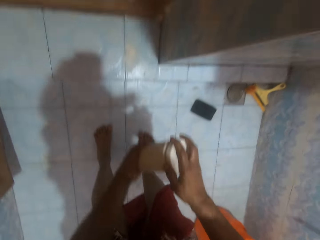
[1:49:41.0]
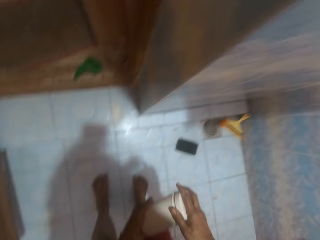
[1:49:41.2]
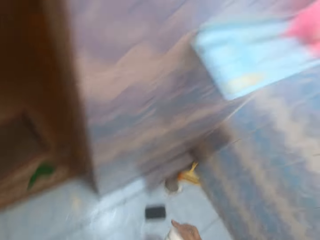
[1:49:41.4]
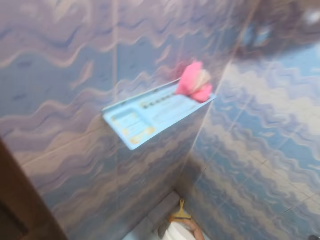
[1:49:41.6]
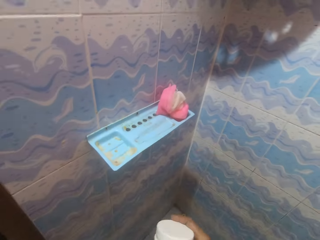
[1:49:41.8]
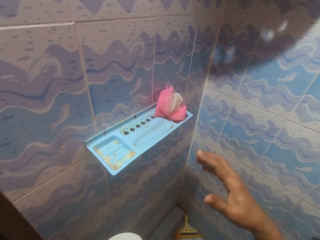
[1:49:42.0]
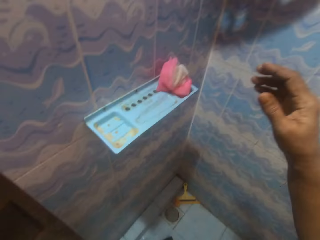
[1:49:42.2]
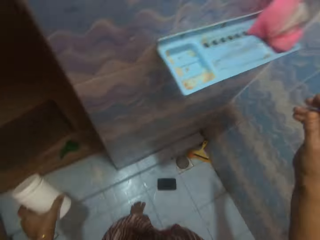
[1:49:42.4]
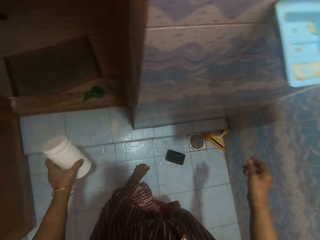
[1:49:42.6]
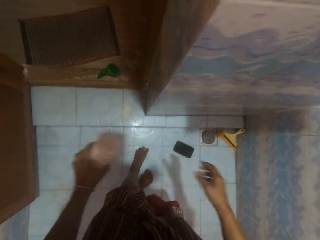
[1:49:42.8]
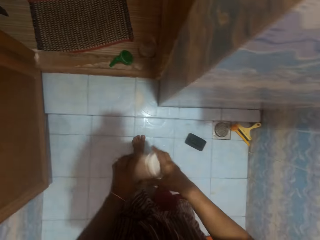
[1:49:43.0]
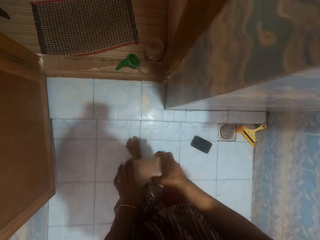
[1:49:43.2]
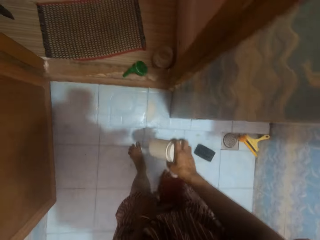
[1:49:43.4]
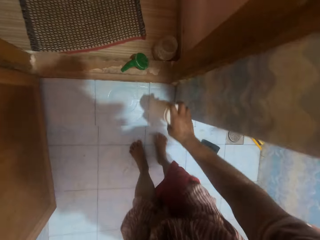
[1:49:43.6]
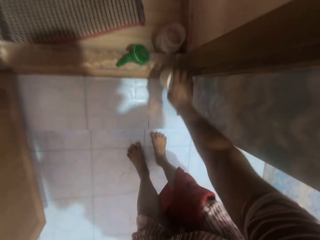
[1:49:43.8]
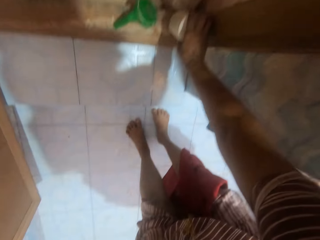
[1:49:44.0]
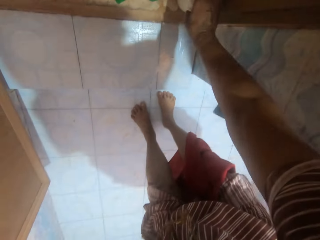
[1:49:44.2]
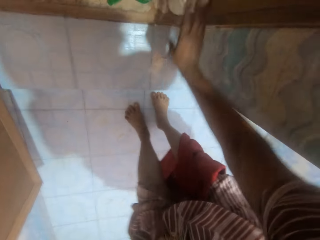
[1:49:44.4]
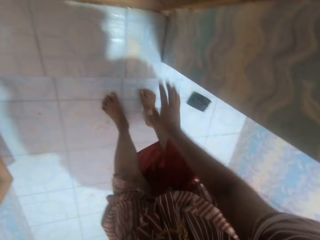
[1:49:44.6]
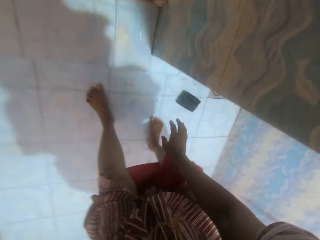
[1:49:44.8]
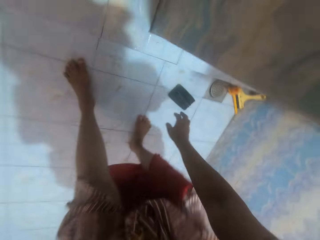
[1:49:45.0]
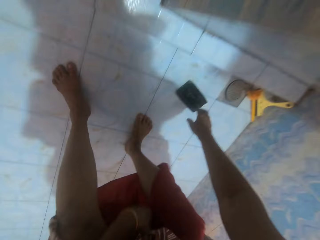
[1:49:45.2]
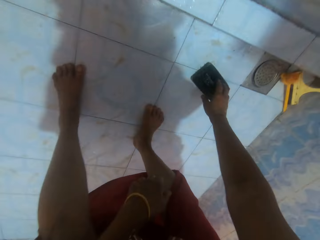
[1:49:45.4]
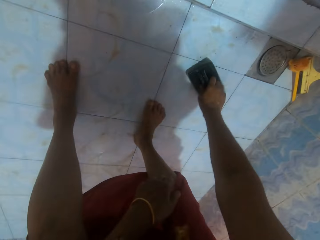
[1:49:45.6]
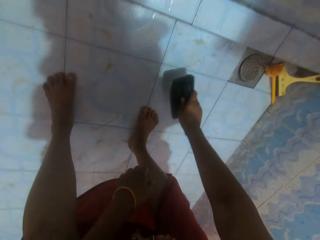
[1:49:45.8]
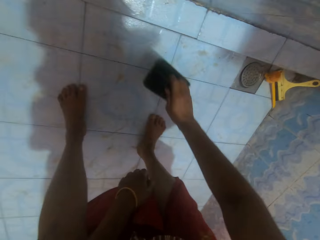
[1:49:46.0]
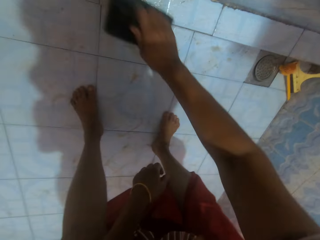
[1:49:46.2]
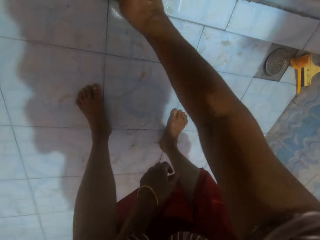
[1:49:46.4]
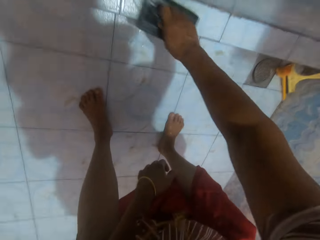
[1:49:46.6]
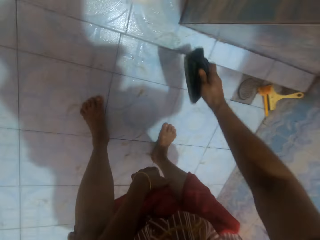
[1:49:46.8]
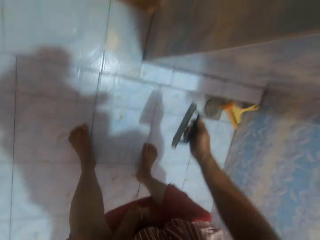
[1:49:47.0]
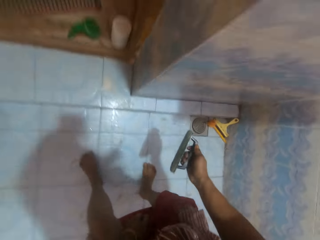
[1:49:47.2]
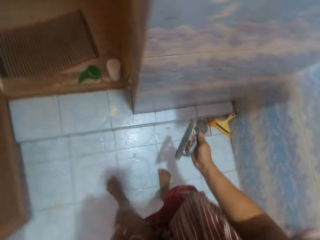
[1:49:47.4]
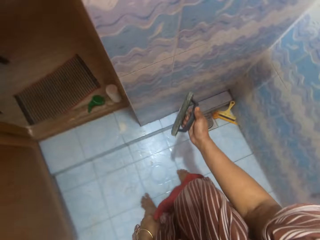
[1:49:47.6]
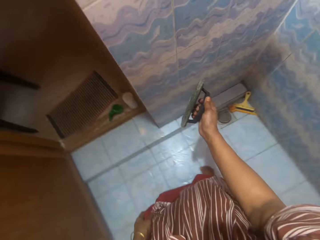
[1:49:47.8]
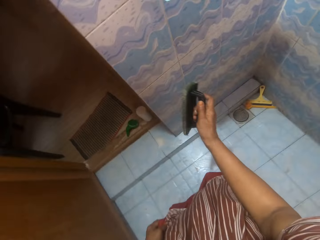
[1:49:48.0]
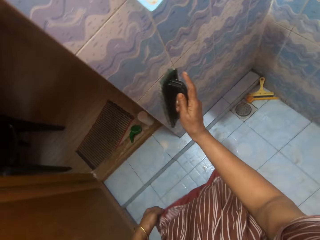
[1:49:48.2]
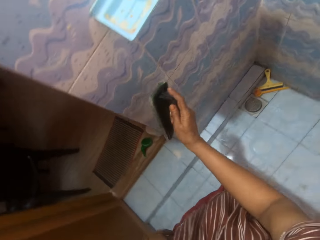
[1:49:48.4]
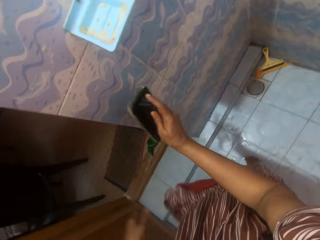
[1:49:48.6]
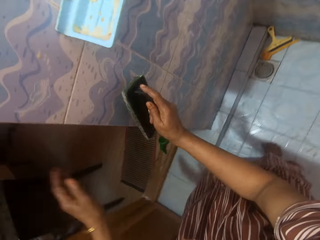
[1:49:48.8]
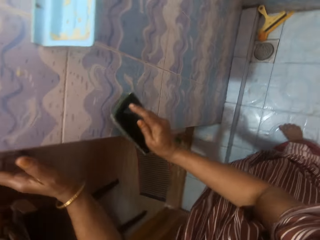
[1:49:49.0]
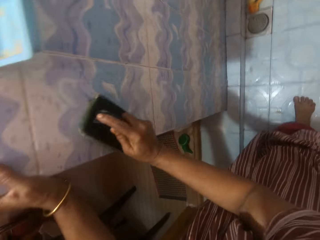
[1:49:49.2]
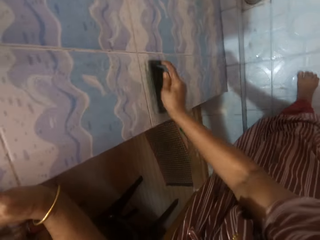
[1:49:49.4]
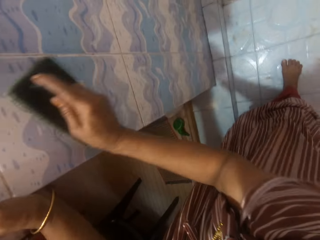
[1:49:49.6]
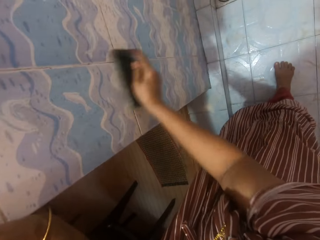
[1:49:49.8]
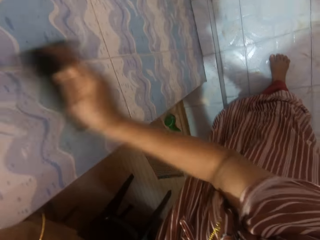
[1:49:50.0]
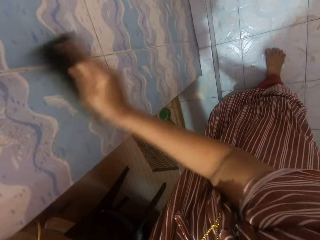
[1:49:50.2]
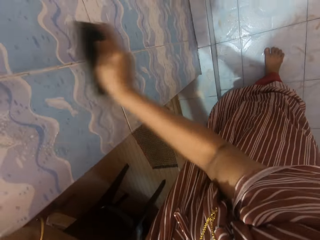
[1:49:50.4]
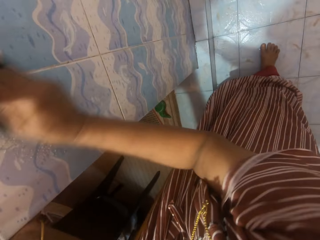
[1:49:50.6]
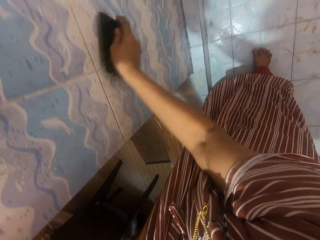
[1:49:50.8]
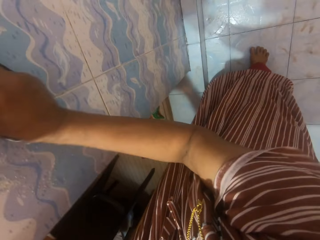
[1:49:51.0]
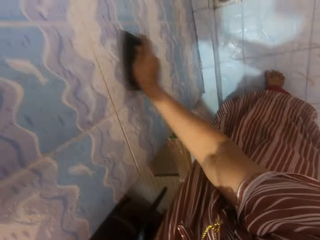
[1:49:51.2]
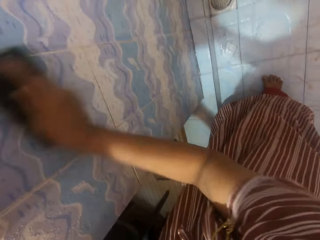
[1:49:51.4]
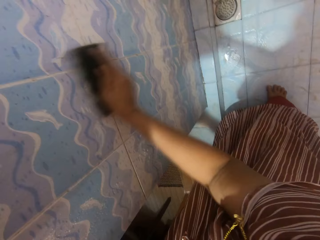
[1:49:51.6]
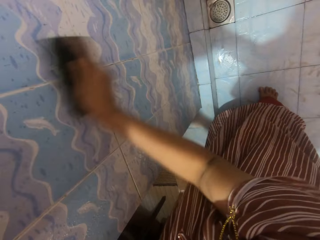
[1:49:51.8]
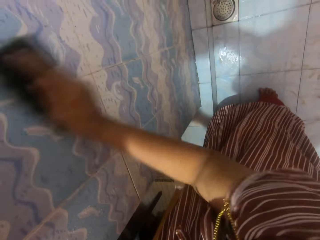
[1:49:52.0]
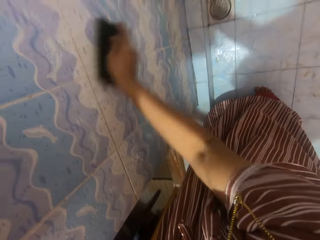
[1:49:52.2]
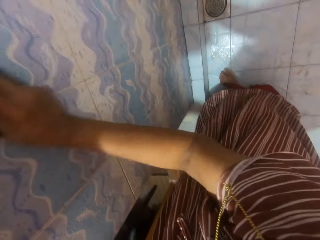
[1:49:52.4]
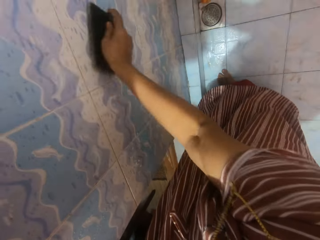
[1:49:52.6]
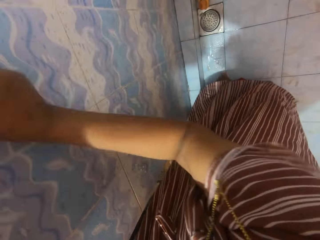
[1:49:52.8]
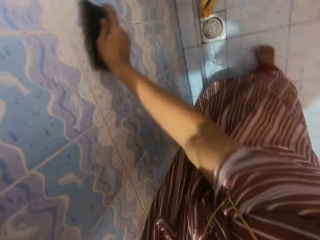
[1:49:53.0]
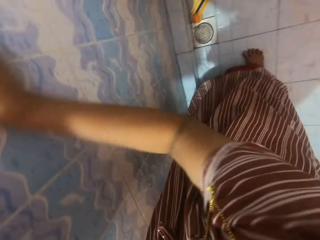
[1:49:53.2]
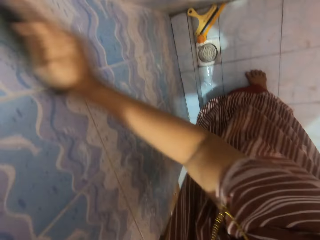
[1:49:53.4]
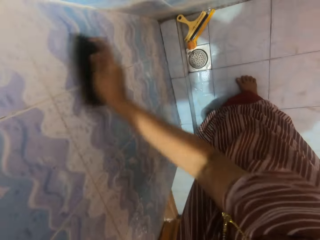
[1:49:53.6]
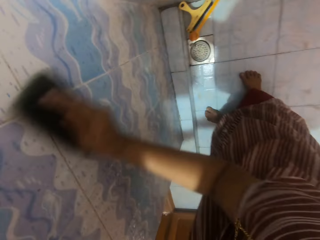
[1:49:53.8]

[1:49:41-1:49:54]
The camera wearer covers the white container. They converse with a man. They drop the white container by the edge of the bathroom entrance. They pick up the scrubbing brush from the bathroom floor. They place the scrubbing brush on the detergent by the edge of the bathroom and remove the scrubbing brush from the detergent. They rest their left hand by the wall. They scrub the bathroom wall with the scrubbing brush.

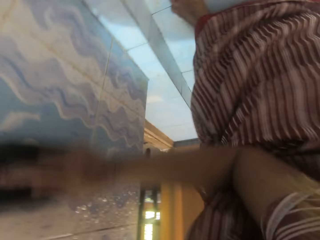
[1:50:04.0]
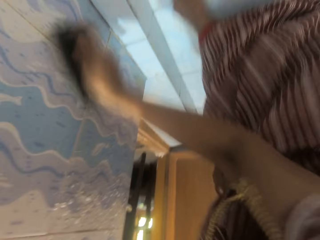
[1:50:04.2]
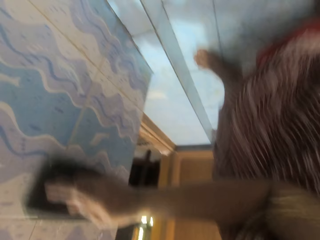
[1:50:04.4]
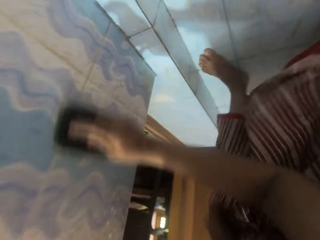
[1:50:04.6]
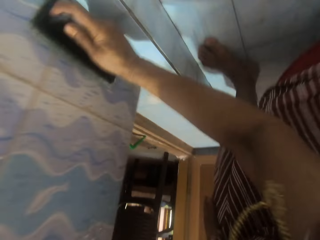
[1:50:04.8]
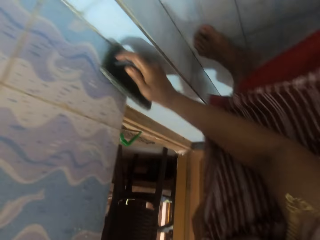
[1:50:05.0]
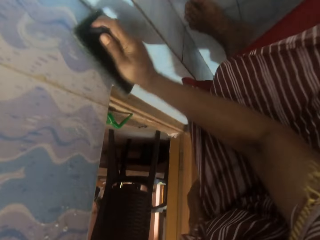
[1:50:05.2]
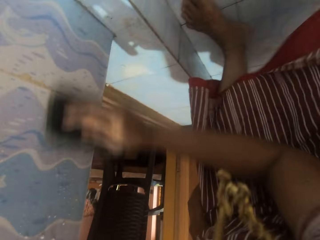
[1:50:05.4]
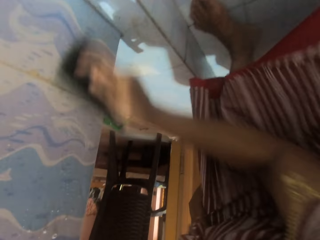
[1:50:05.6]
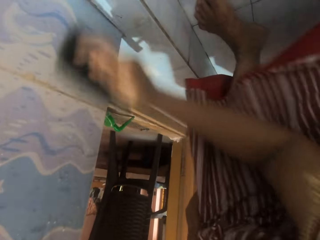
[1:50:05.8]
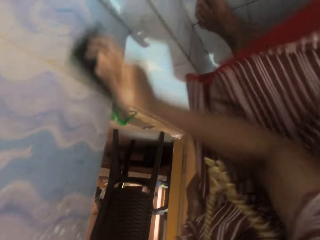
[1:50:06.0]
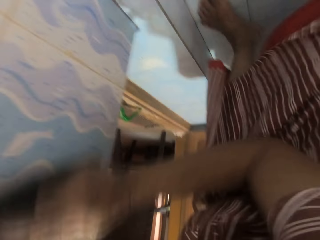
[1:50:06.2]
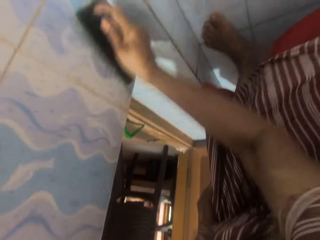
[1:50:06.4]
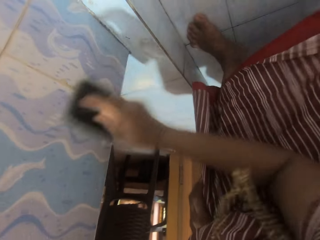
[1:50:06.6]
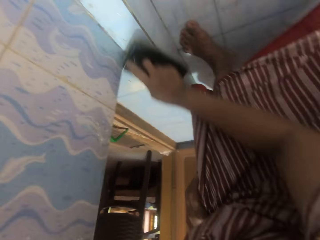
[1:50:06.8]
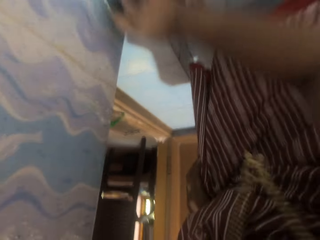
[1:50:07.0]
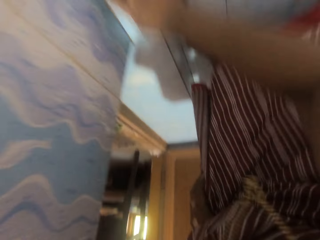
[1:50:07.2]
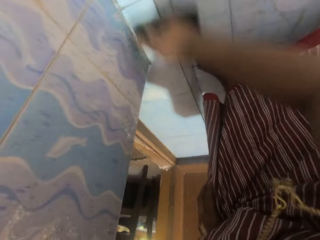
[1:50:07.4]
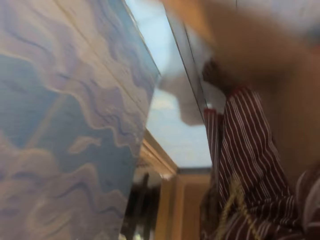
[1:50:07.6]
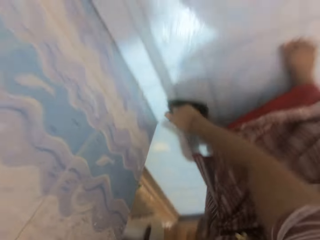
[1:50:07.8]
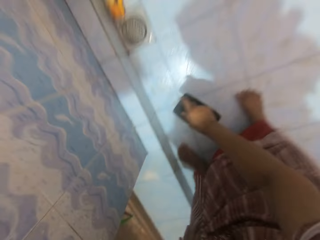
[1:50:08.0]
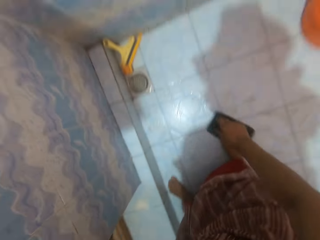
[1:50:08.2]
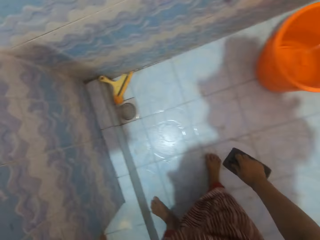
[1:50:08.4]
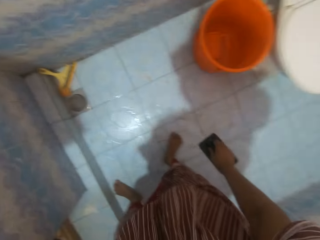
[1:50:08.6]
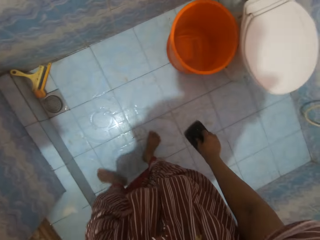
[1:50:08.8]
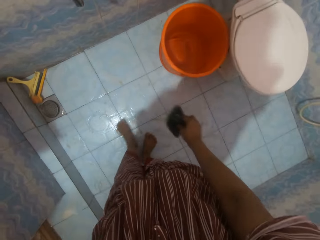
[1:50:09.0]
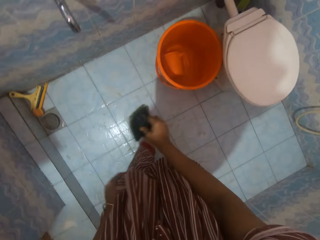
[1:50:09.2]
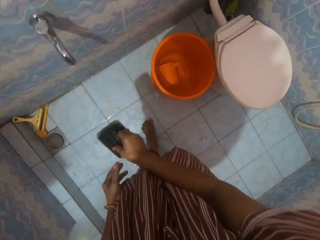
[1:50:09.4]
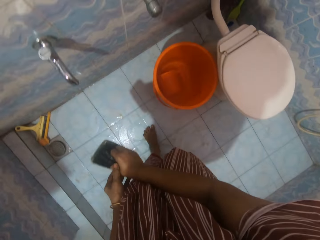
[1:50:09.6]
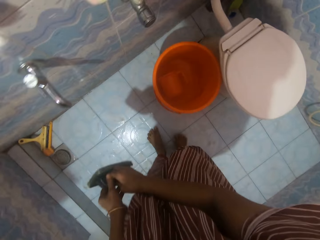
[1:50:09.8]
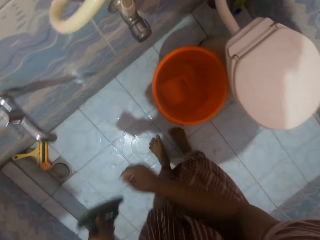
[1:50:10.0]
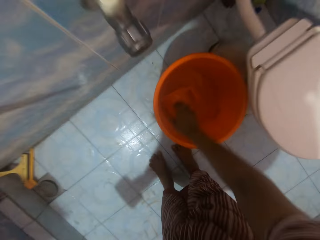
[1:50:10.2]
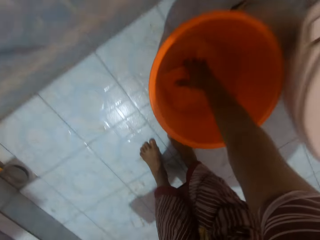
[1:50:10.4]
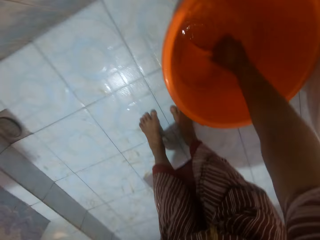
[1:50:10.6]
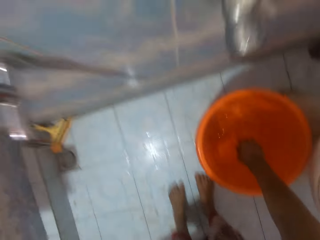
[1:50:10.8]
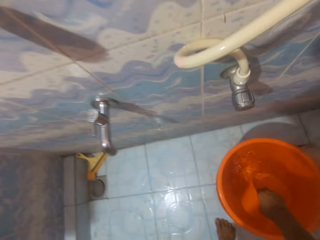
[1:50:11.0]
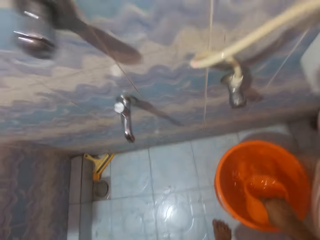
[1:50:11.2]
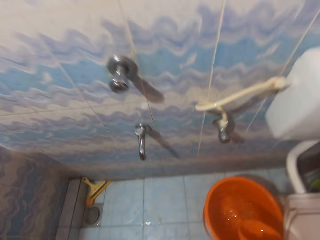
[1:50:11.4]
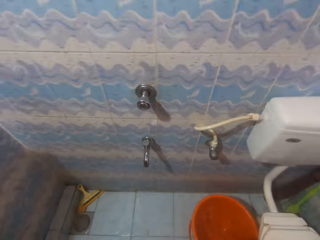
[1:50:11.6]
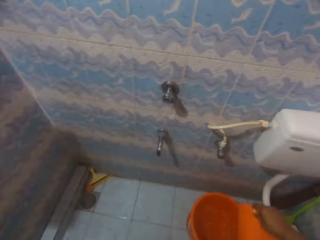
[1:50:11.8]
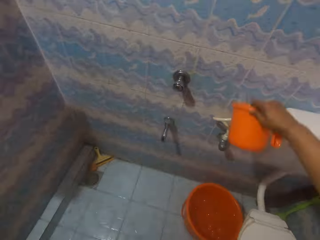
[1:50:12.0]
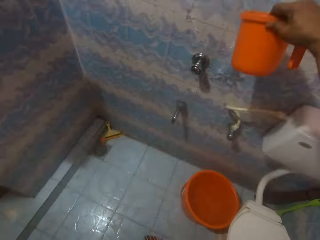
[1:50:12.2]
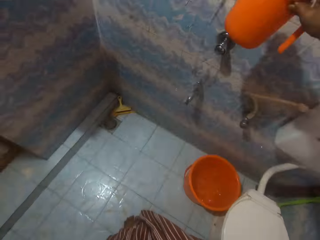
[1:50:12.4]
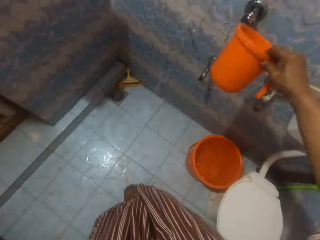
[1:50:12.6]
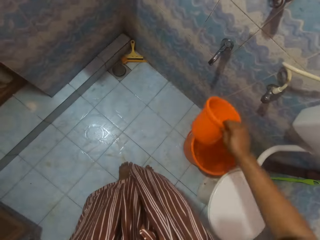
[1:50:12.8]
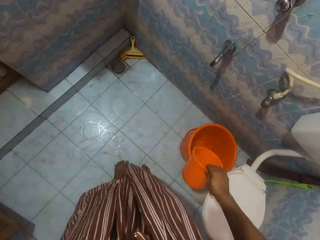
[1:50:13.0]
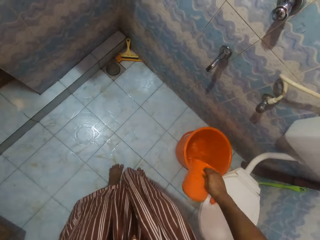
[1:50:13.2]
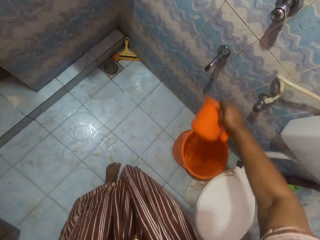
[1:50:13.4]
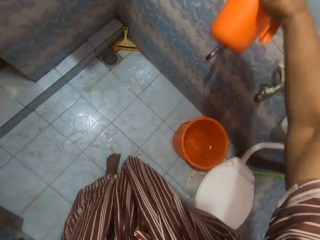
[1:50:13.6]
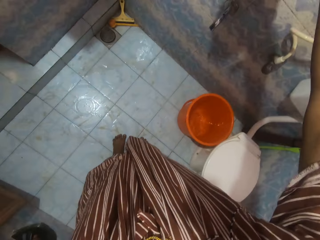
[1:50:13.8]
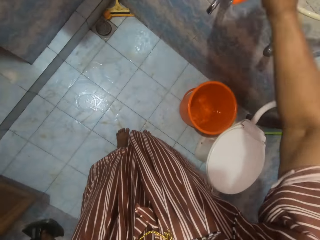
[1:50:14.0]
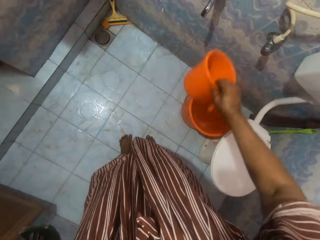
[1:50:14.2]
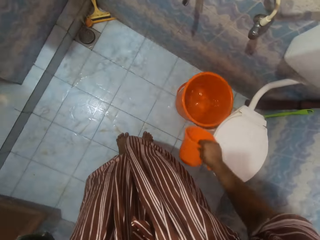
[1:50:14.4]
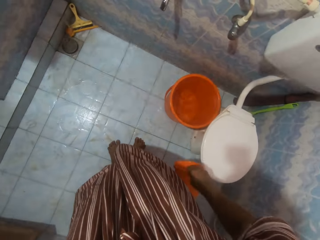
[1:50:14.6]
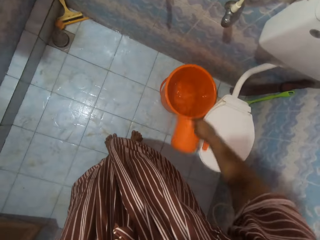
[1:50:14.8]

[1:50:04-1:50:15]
The camera wearer scrubs the edge of the bathroom floor with the scrubbing brush. They stop scrubbing the edge of the bathroom. They take water with the orange cup in the orange bucket. They pour the water on the wall.
